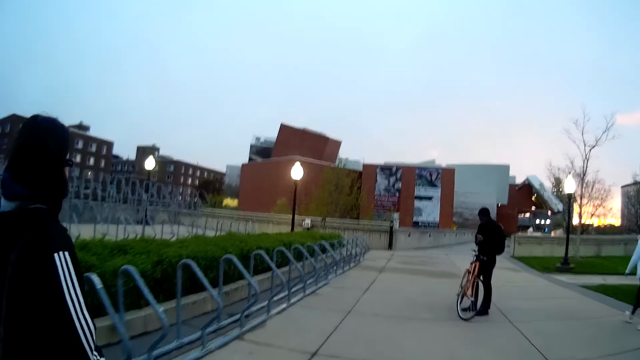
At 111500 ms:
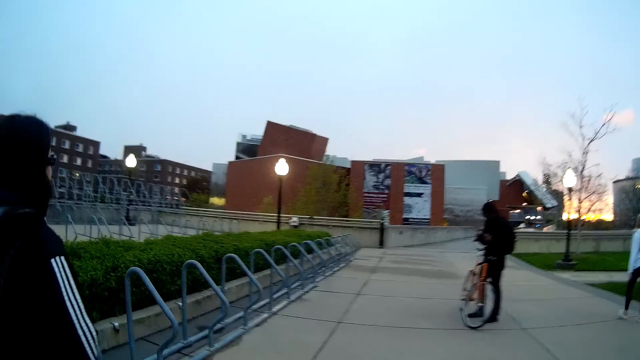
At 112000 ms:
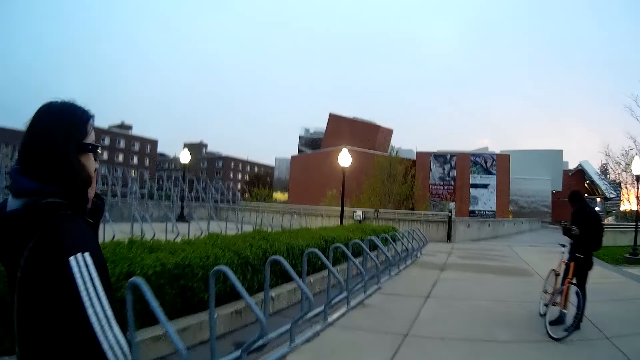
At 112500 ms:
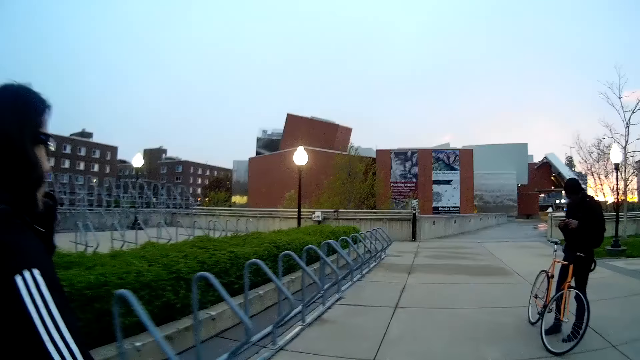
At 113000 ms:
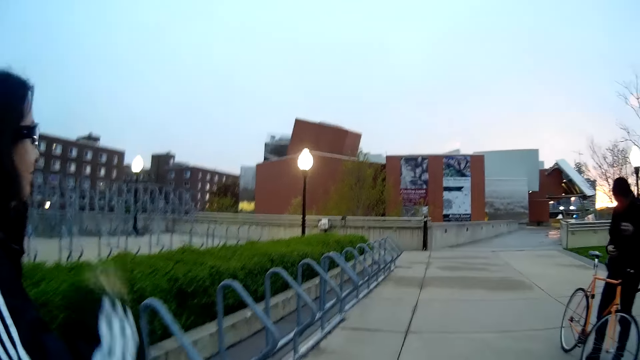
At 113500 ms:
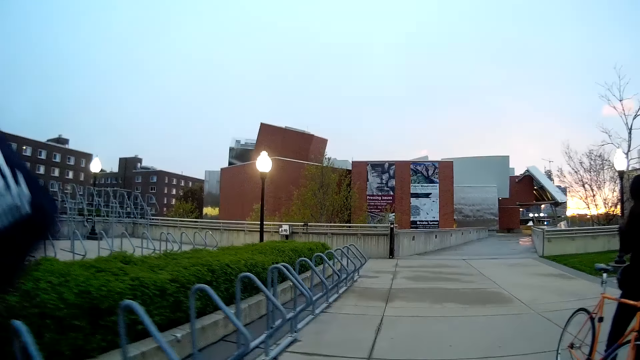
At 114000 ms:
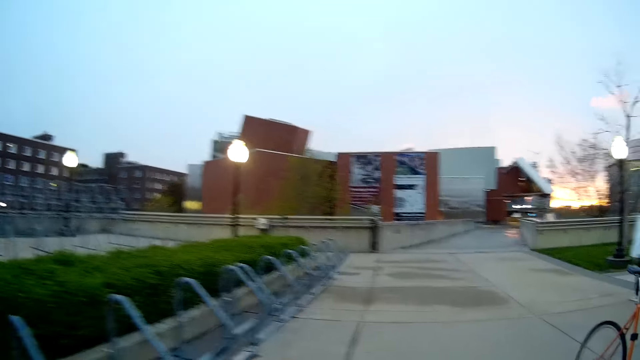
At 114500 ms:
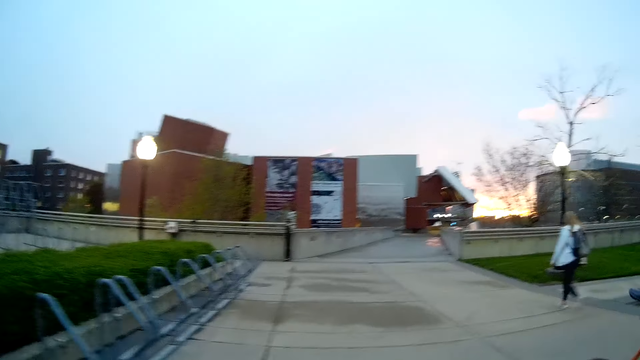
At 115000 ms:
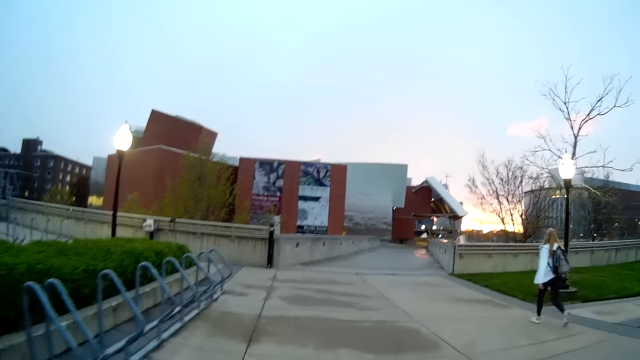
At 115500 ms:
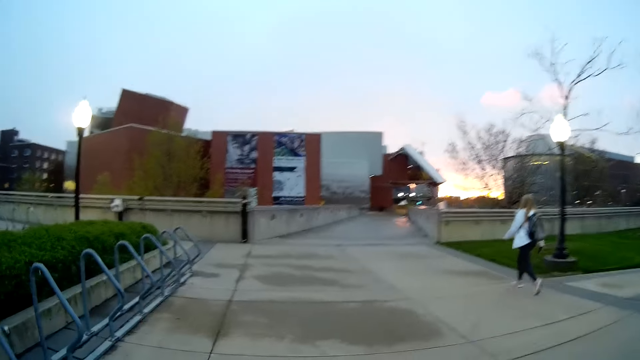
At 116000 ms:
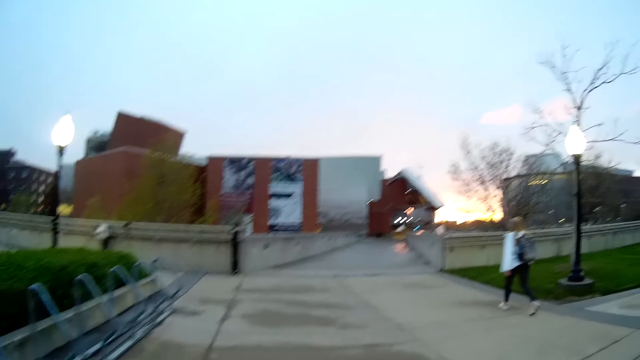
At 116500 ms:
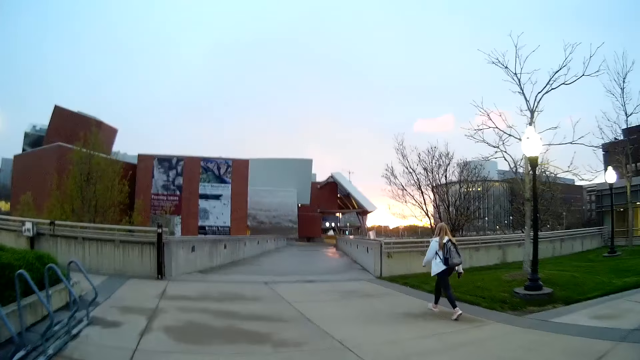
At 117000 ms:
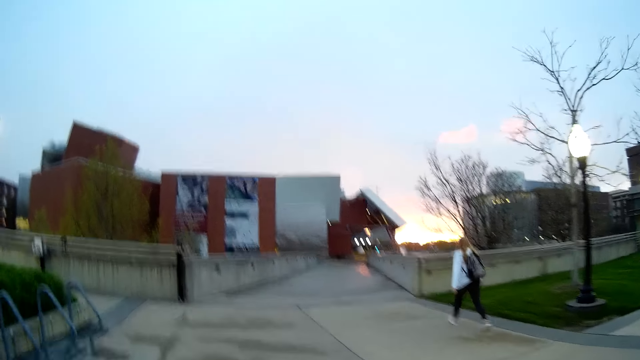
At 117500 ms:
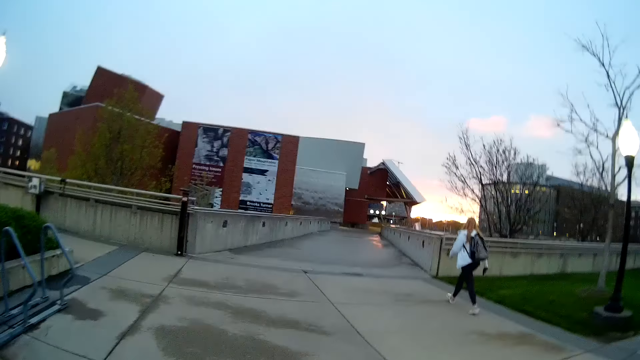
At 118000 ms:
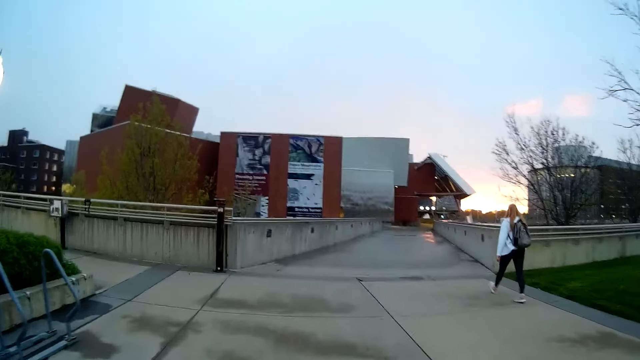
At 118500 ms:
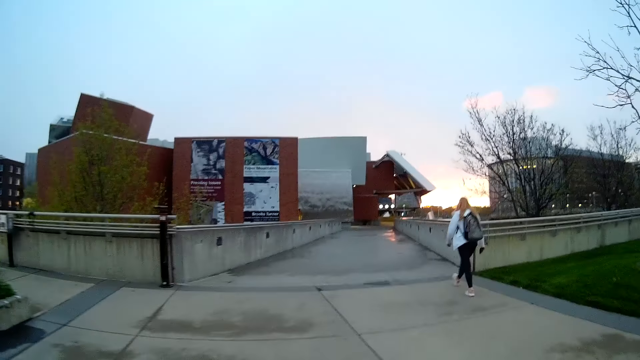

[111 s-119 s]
The camera wearer walks past a man with a bicycle.

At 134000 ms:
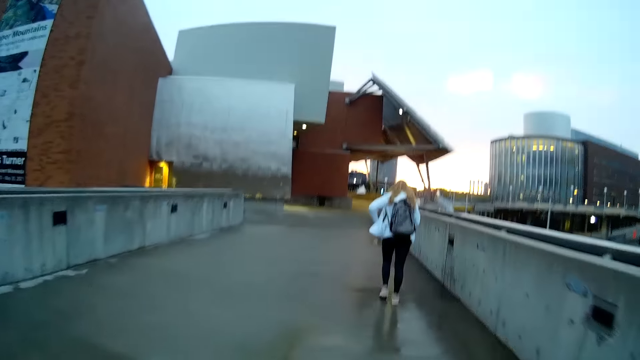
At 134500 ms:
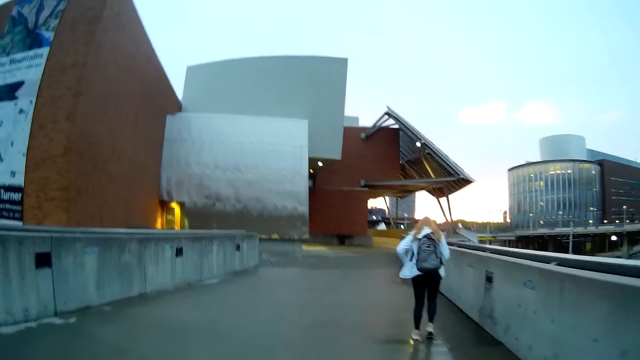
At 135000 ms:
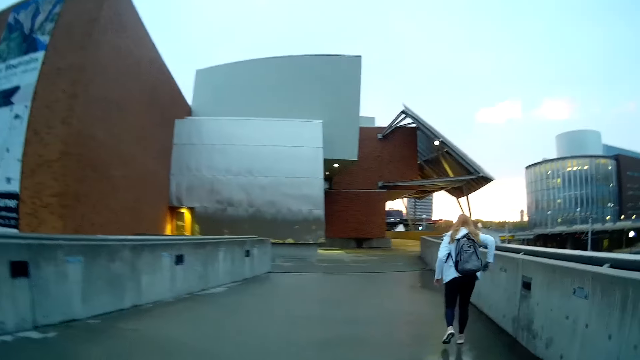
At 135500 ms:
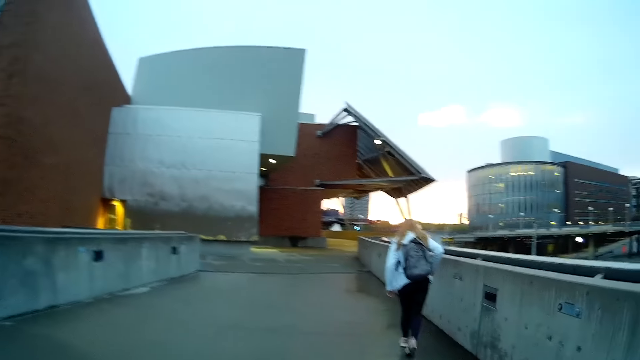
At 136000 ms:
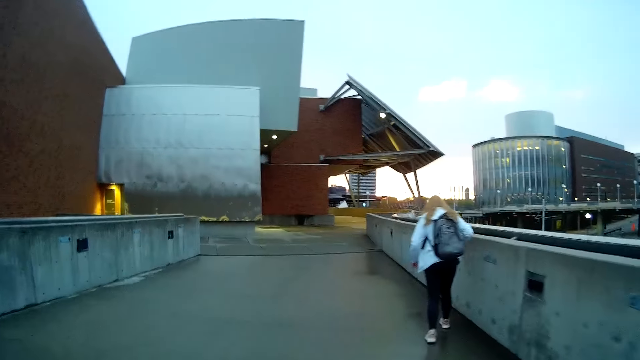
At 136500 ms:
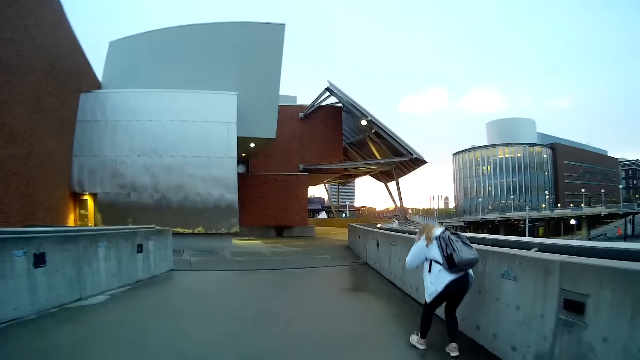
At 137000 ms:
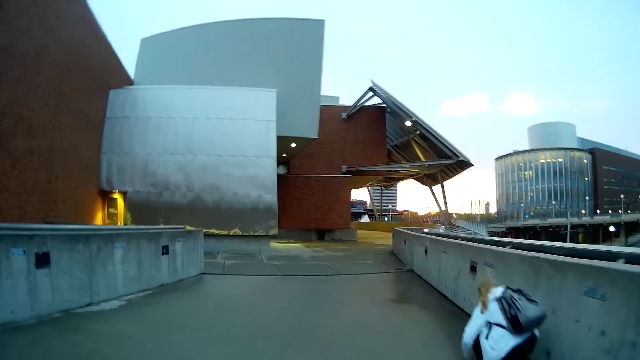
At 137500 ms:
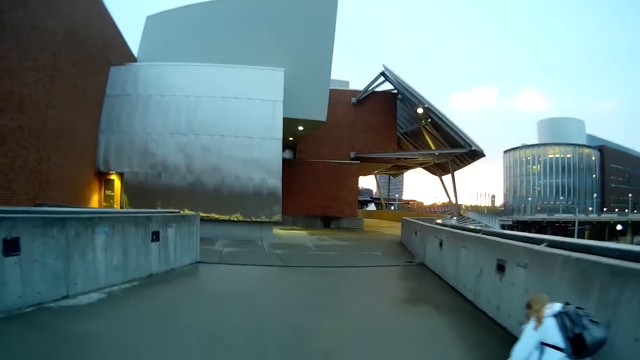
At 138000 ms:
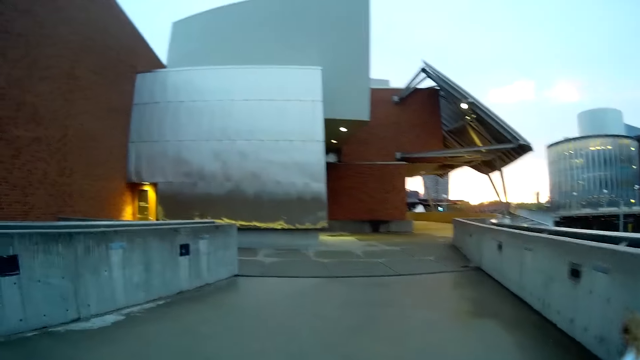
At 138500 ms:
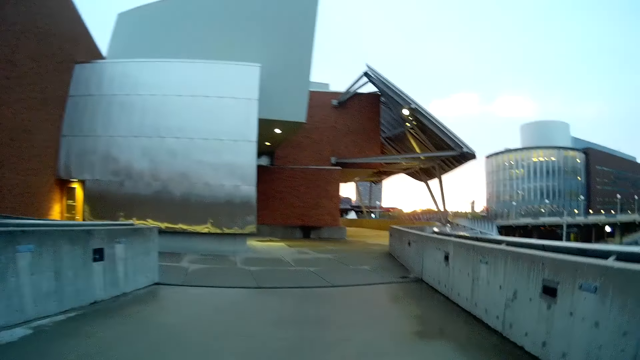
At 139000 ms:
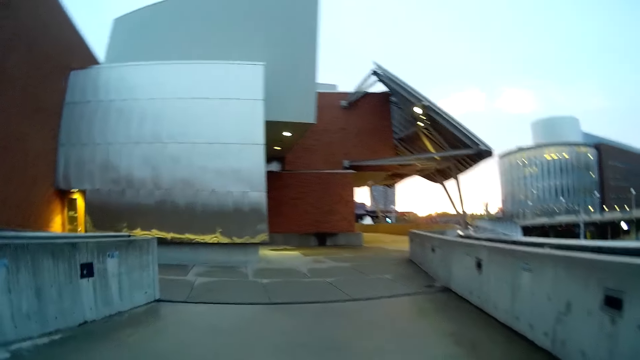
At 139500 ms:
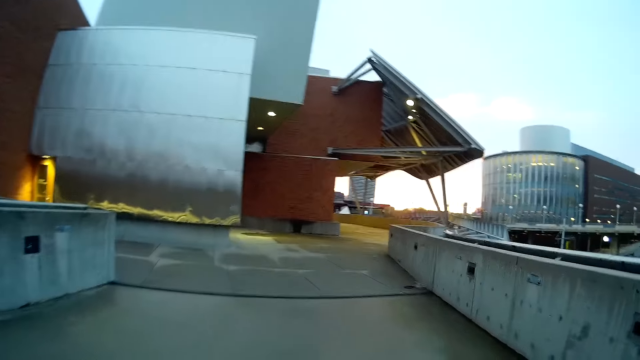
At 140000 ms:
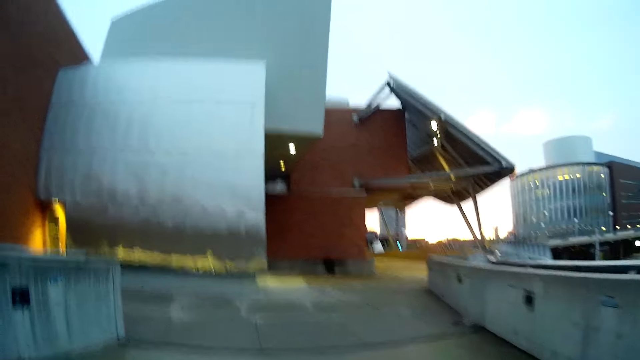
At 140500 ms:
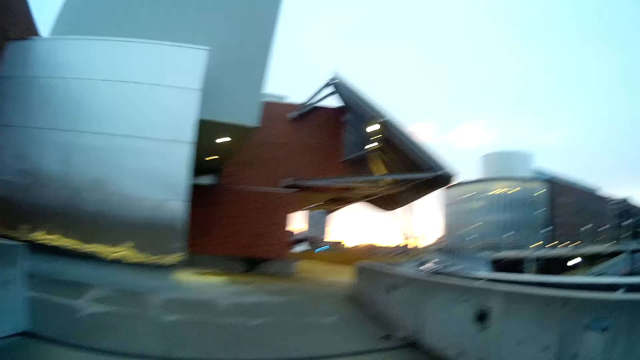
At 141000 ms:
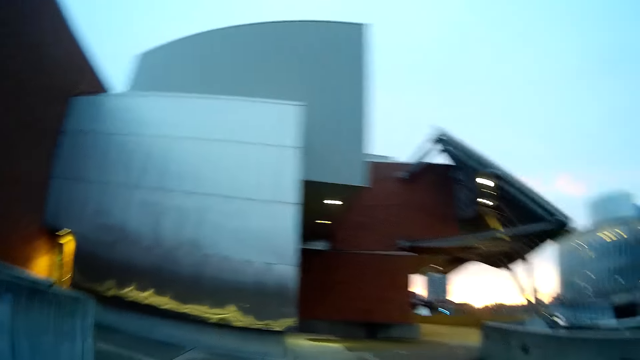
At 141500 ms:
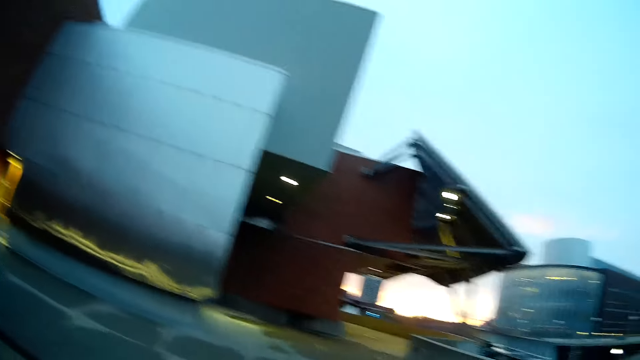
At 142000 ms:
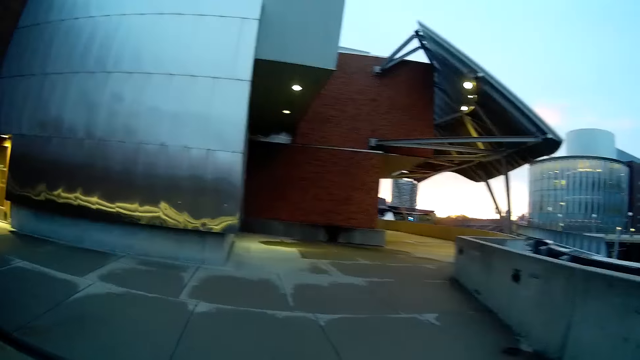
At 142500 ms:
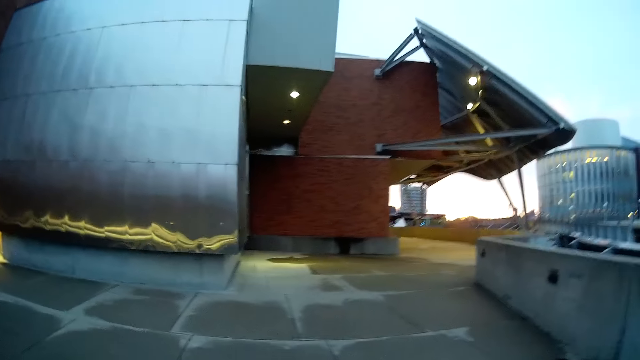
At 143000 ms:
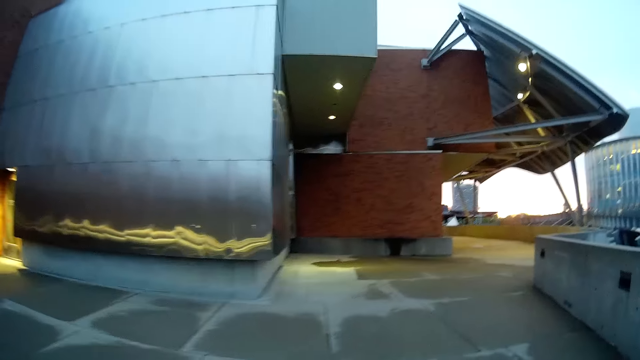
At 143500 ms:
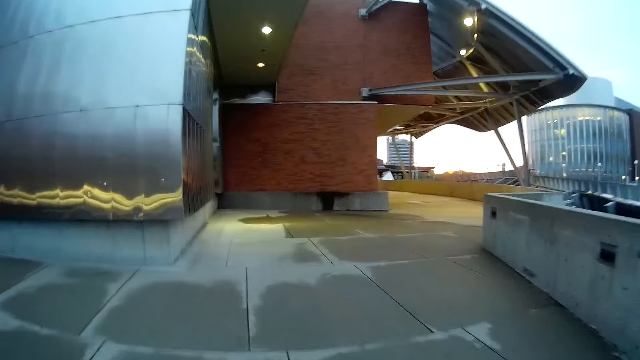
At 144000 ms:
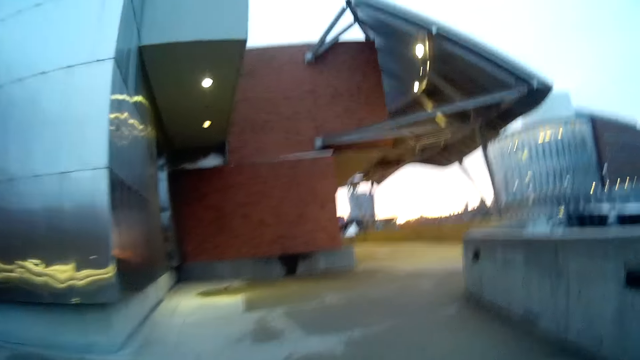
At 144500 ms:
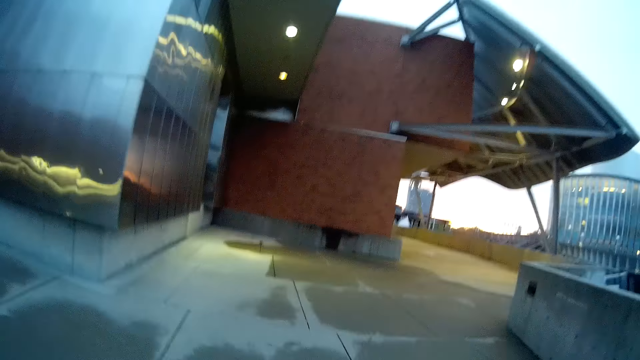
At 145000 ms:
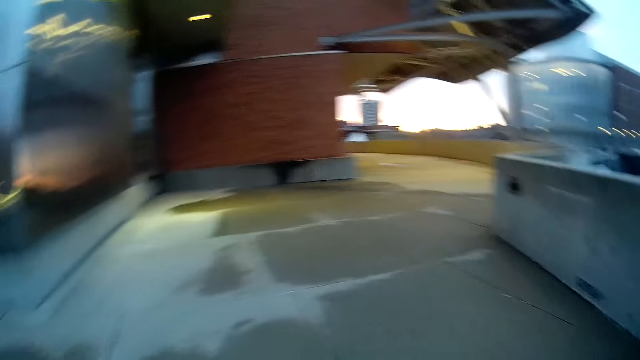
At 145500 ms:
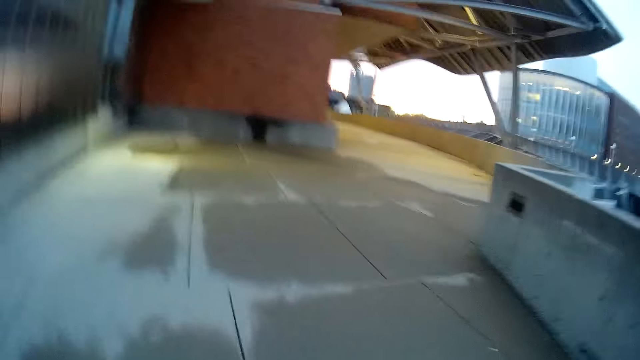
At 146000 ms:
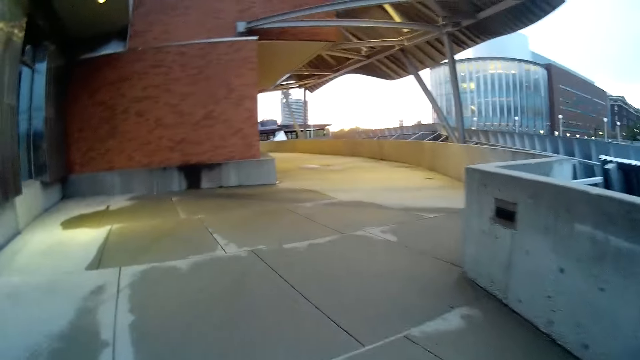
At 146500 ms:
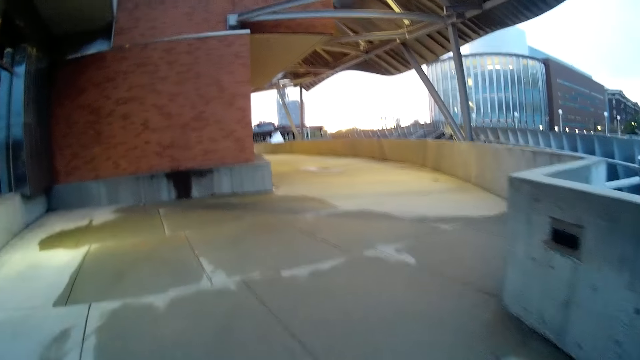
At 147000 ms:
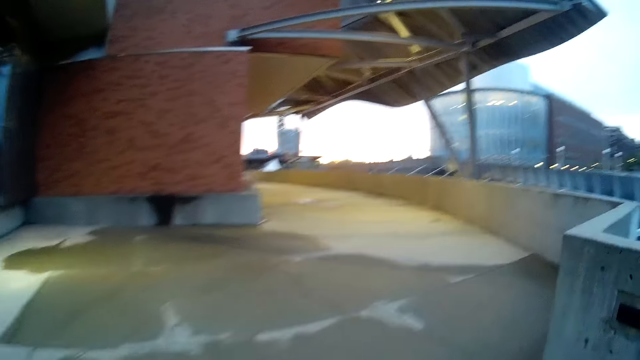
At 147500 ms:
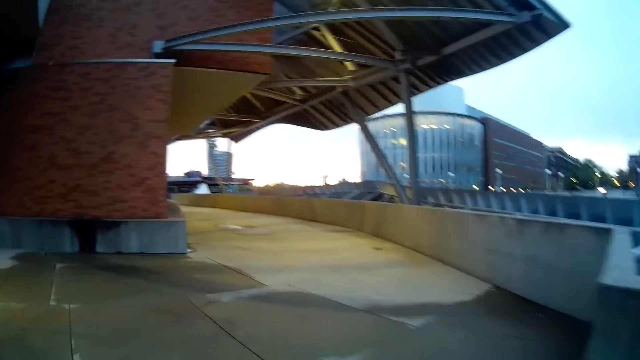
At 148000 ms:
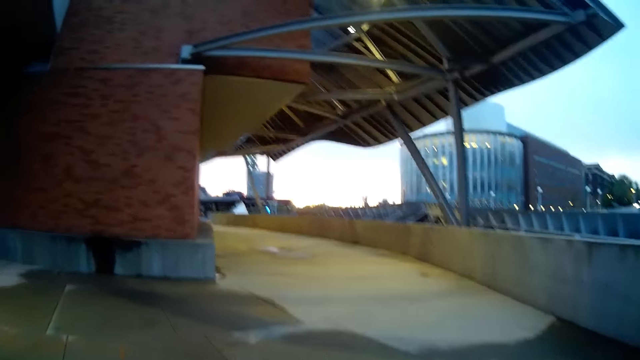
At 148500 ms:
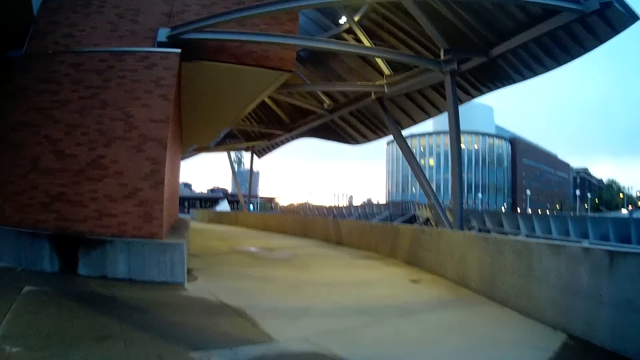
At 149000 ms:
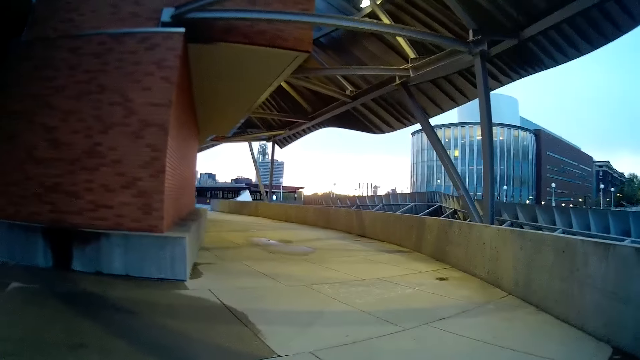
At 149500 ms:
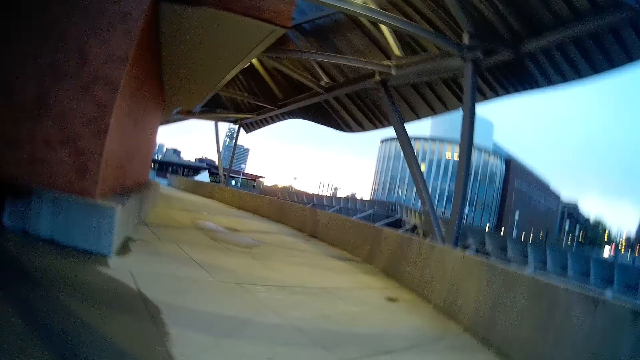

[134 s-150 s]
The woman puts something in the pocket and bends down. The camera wearer walks past the woman.
